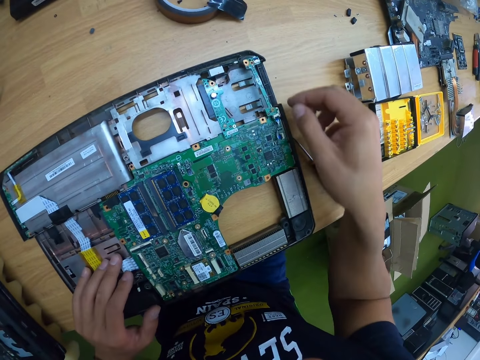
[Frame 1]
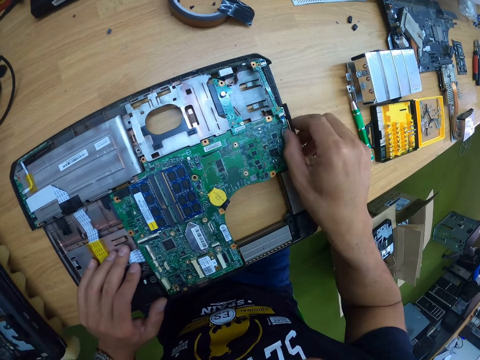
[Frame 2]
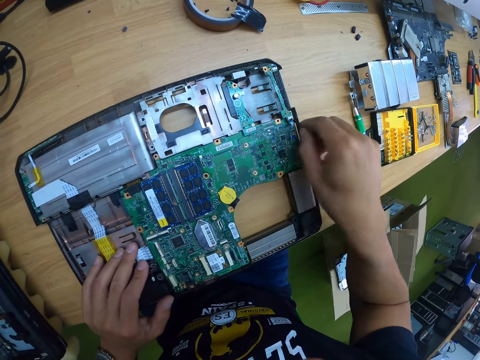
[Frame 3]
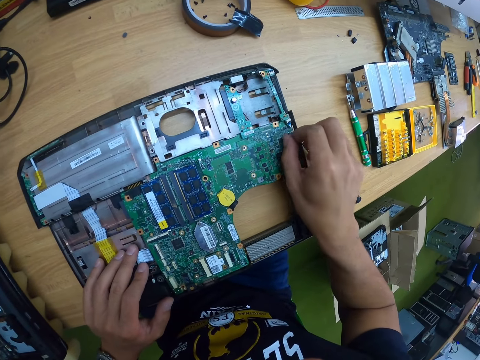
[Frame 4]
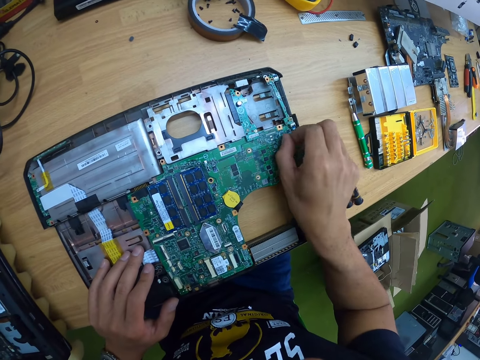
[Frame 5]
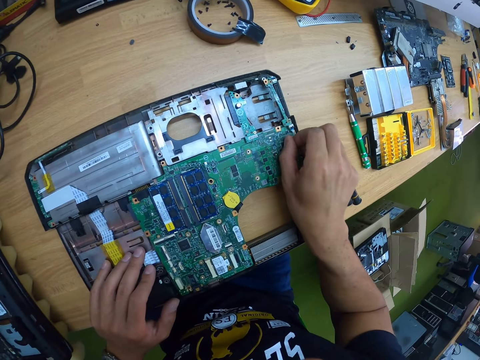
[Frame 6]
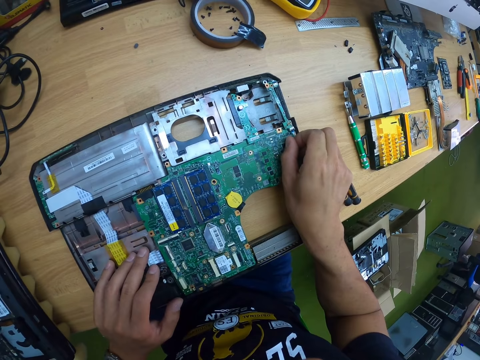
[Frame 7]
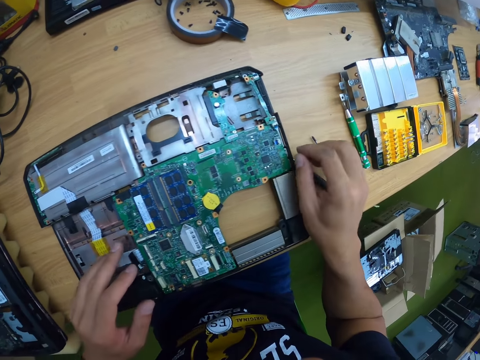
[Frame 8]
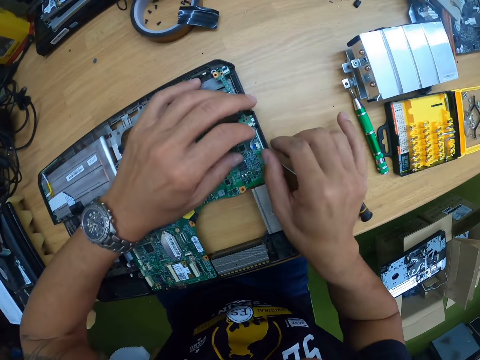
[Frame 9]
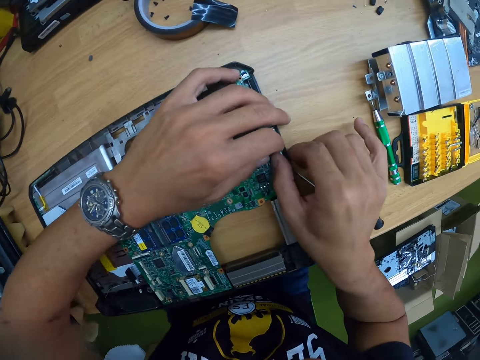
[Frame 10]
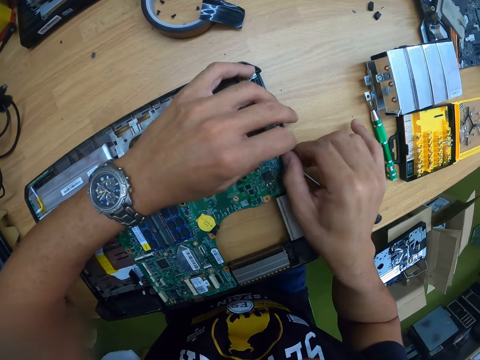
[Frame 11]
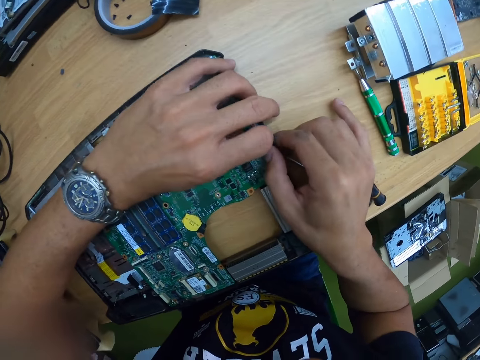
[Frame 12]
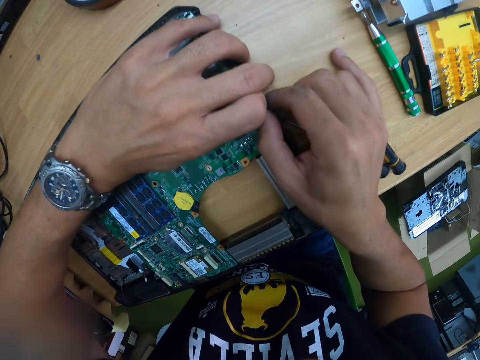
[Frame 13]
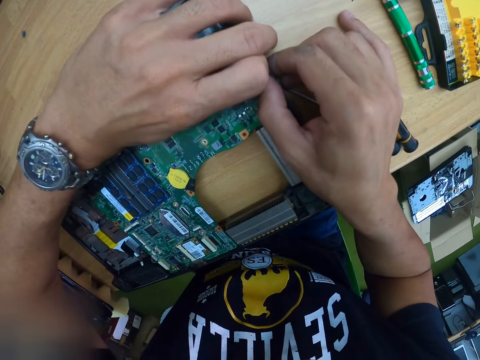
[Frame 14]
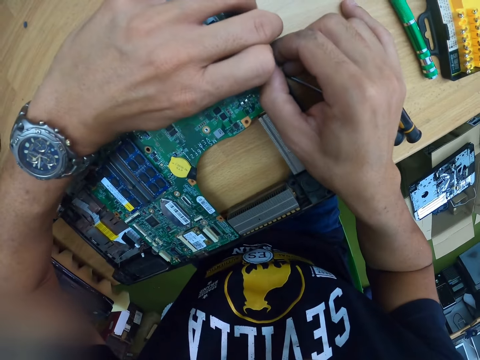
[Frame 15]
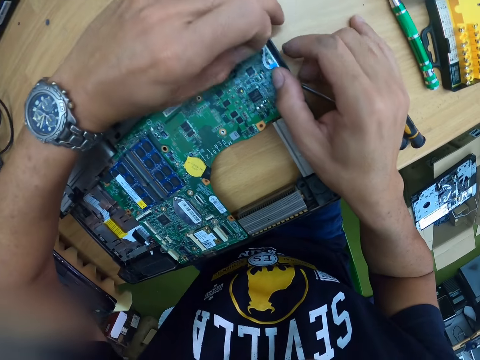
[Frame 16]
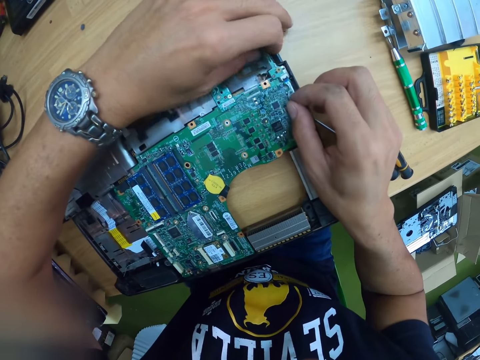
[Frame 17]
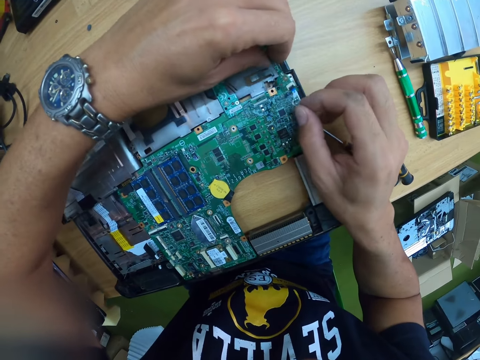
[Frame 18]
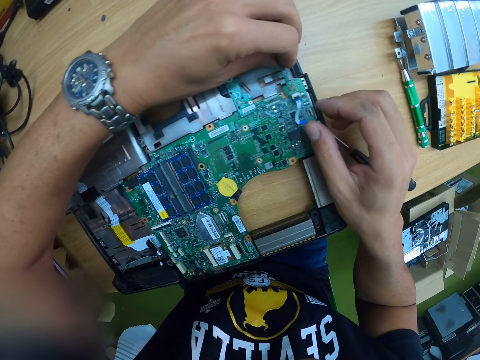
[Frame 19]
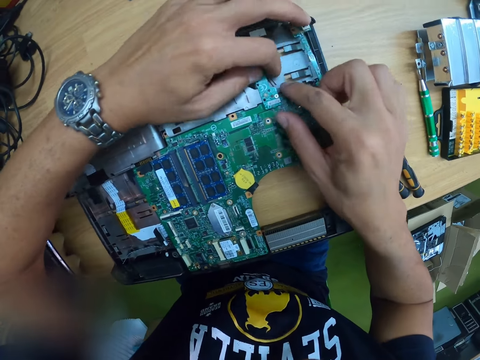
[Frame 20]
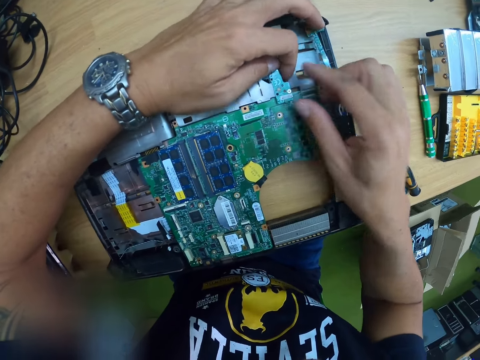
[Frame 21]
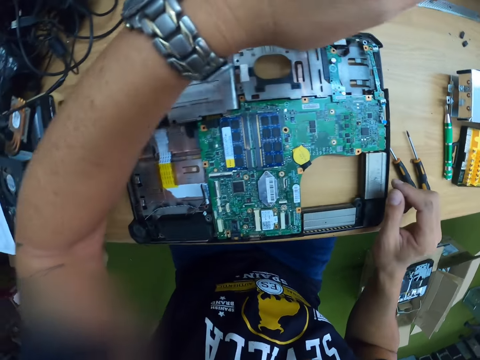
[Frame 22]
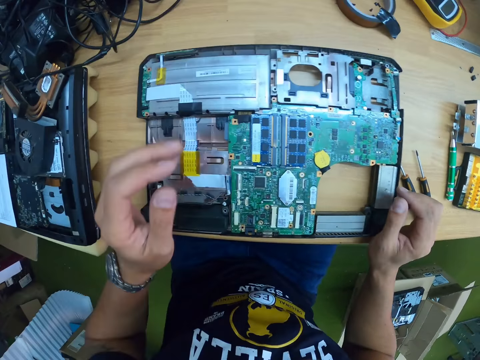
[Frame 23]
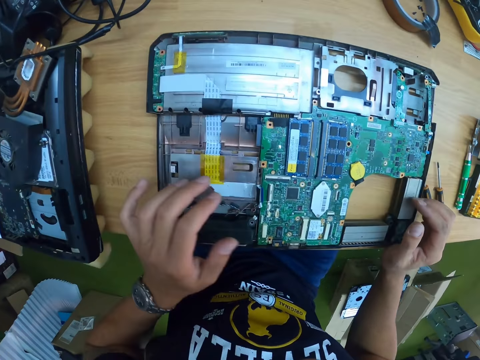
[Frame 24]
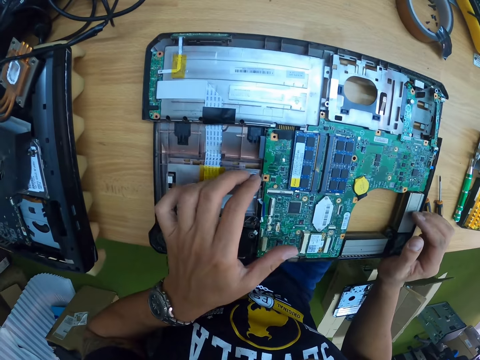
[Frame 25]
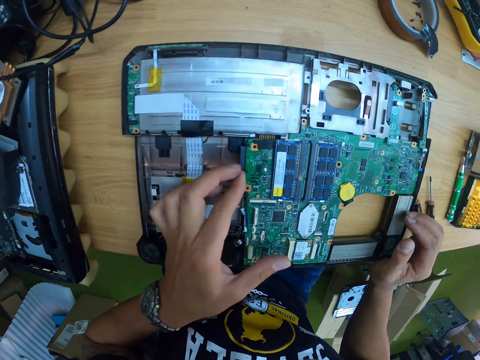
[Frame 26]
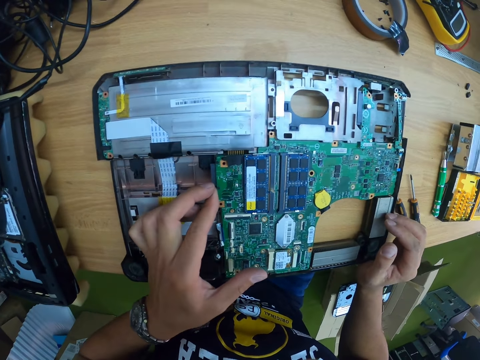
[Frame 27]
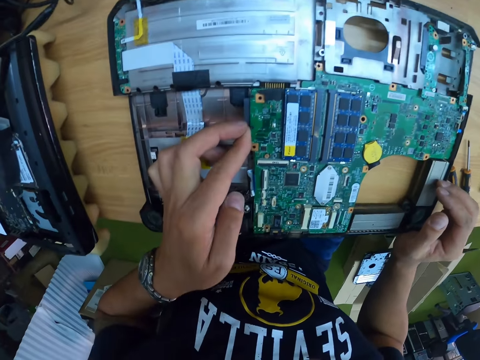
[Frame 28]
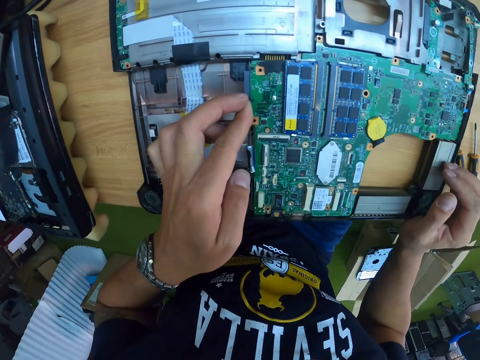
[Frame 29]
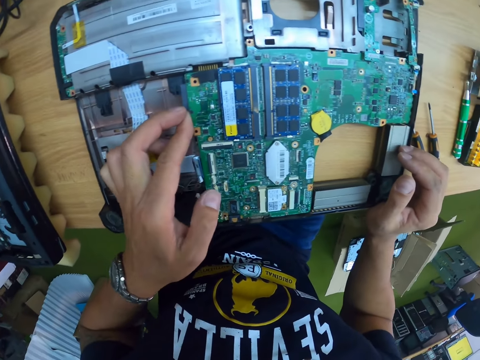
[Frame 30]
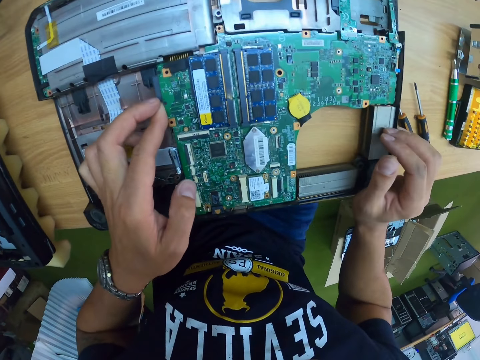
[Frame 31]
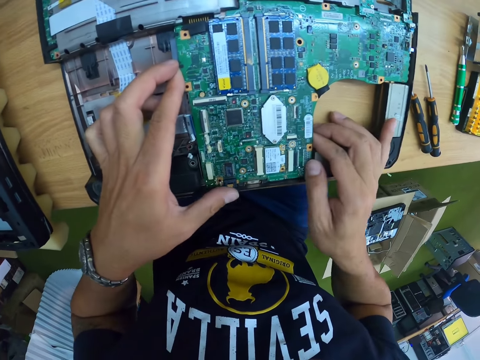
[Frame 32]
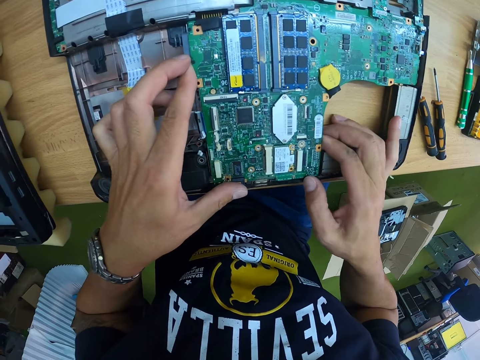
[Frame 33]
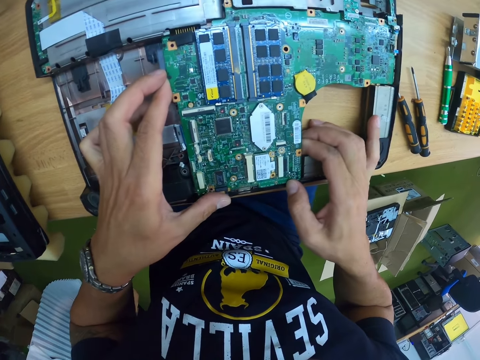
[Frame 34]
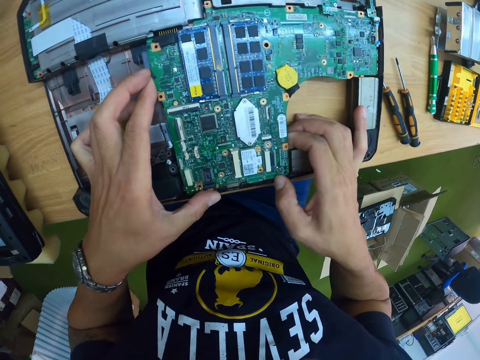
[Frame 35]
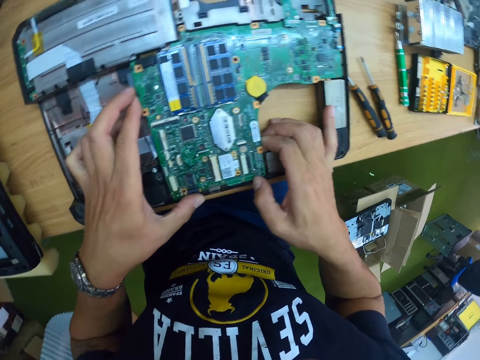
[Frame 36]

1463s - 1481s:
The camera wearer pulls up the chip connector from the board with his right hand. He pulls up the chip connector from the board with both hands. He holds the chip on the board with both hands. He puts his hands on the table. He shakes the chip on the board with his left hand. He fixes the laptop. He pulls the chip on the board with both hands.

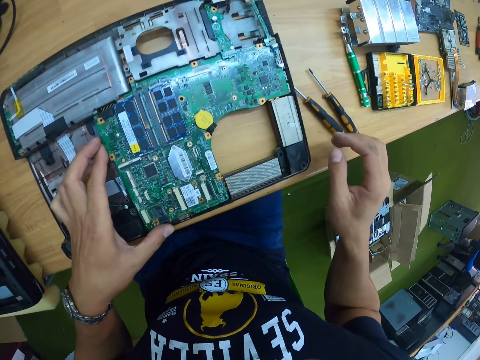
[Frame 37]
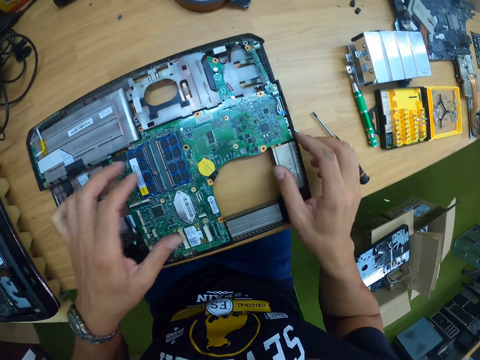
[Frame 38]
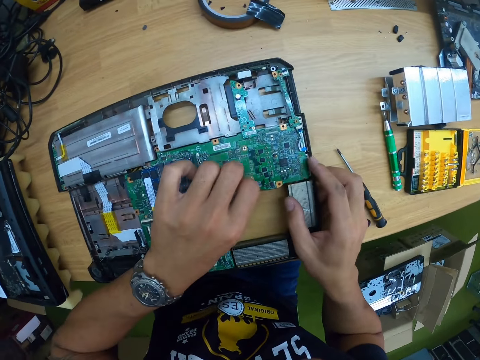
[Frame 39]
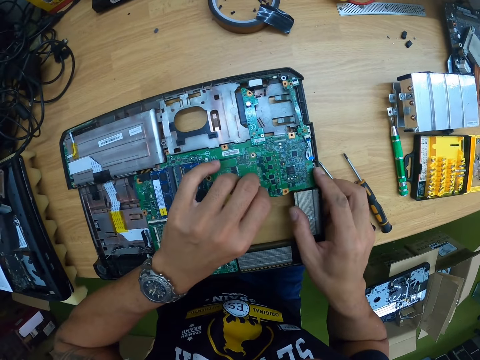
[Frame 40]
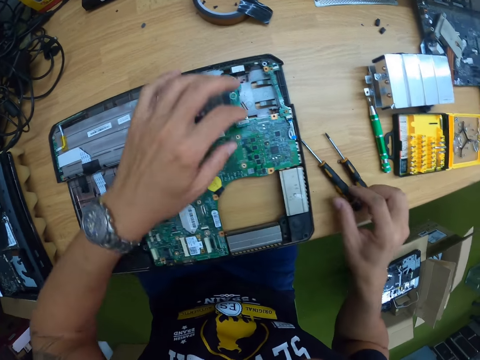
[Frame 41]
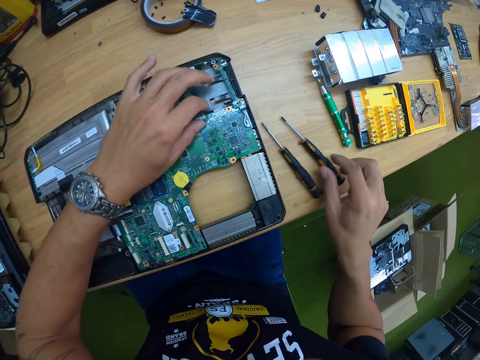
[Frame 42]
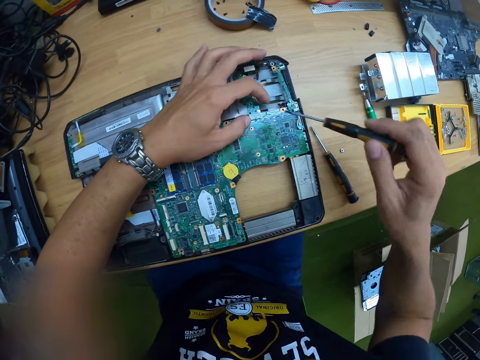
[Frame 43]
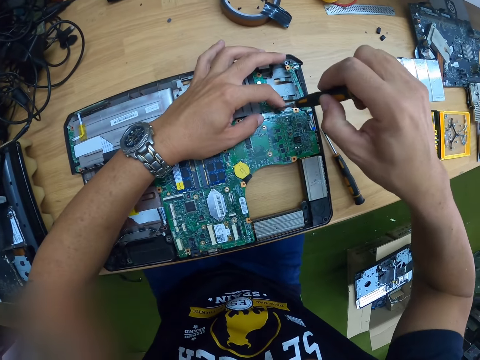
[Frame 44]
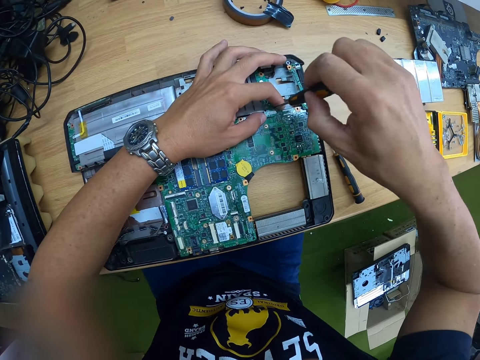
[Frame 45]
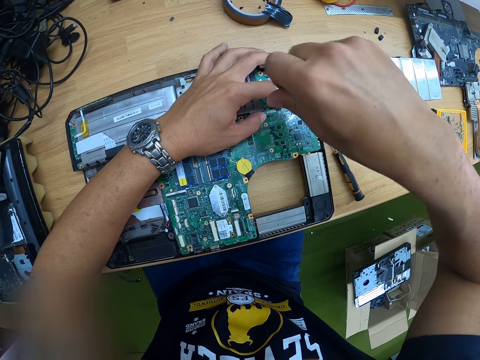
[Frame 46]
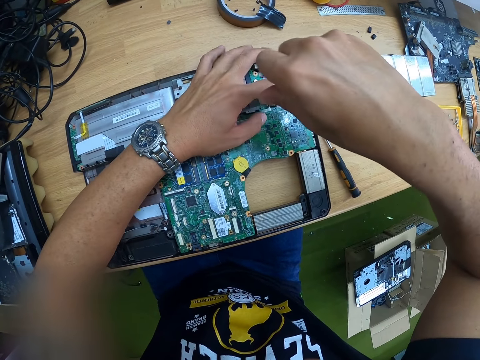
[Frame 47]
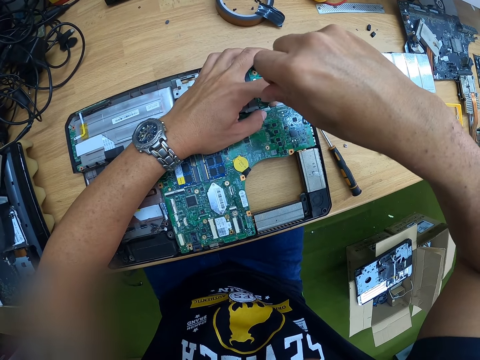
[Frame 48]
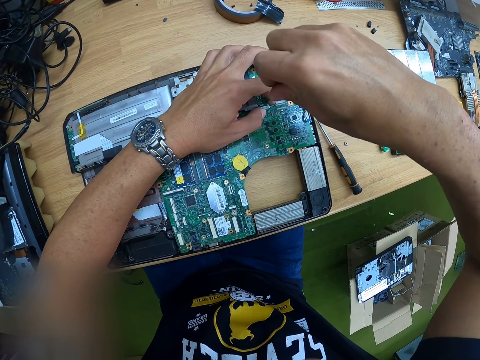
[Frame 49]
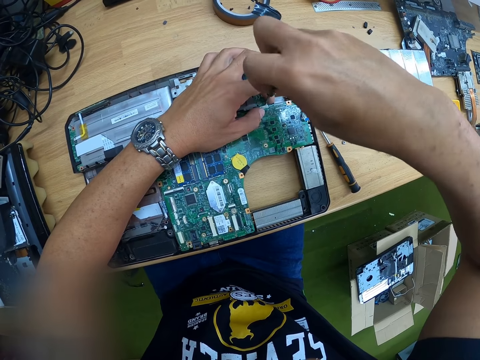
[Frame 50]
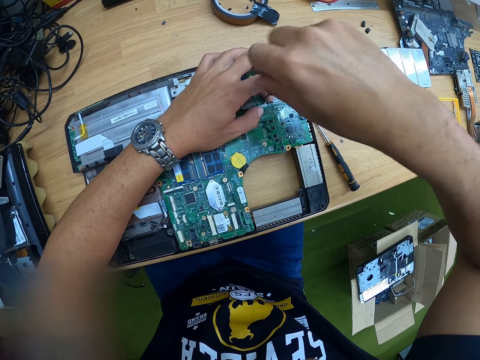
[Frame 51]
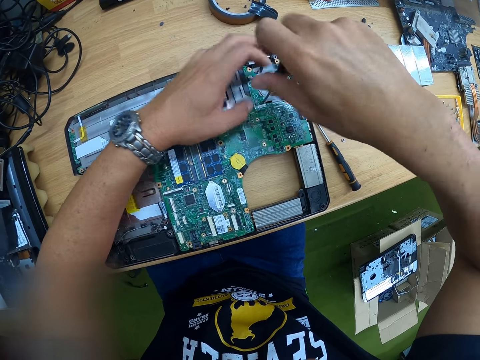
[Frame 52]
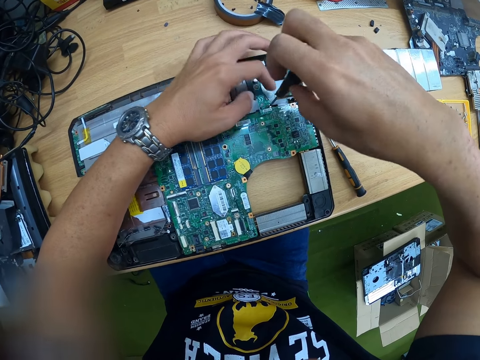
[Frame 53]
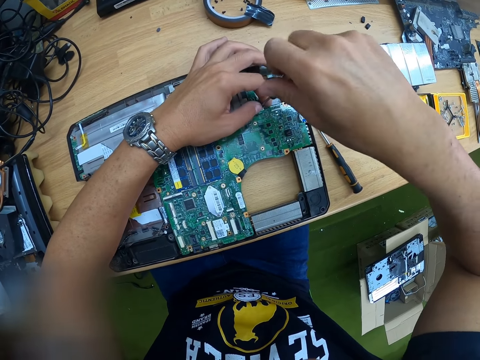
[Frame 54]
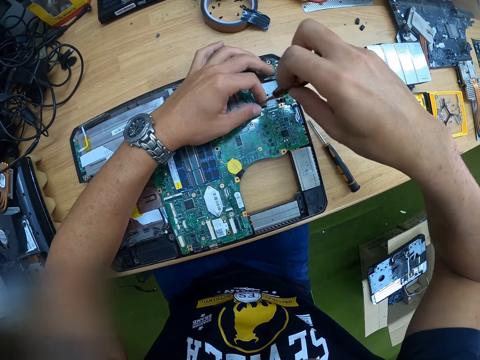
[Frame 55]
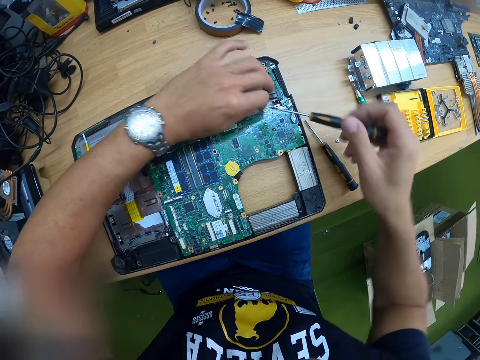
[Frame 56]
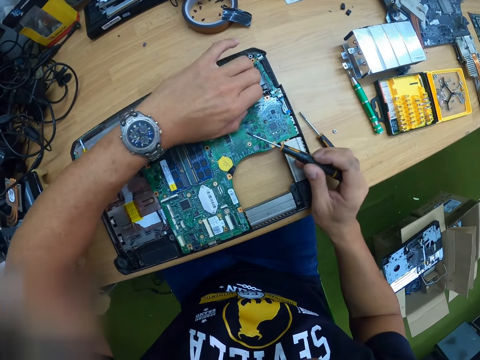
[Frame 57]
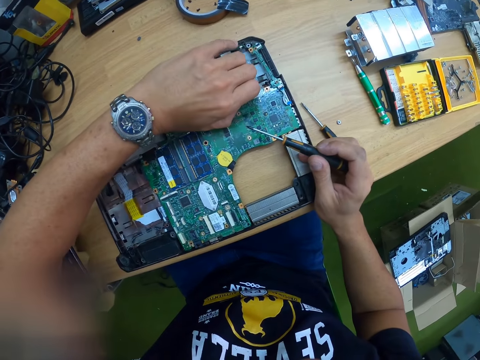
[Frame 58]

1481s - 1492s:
The camera wearer holds the board with his right hand. He pulls the chip on the board with his left hand. He picks up the screwdriver from the table with his right hand. He holds the chip on the board with his left hand. He fixes the laptop with the screwdriver. He loosens a screw from the chip with the screwdriver in his right hand.
